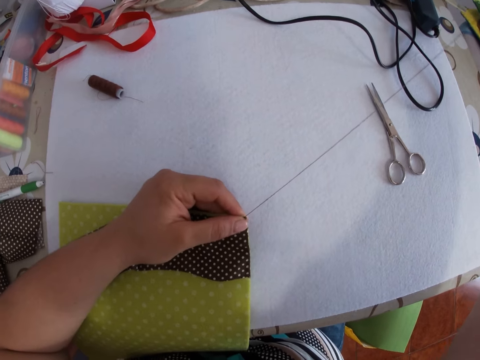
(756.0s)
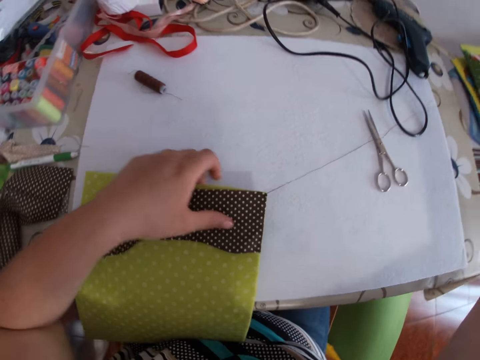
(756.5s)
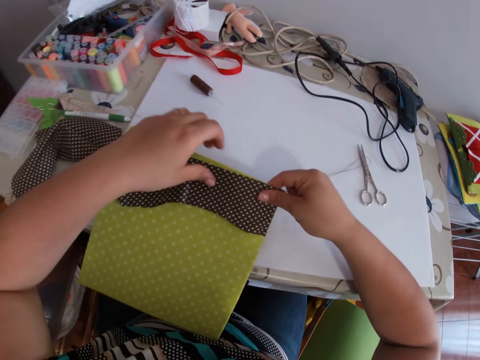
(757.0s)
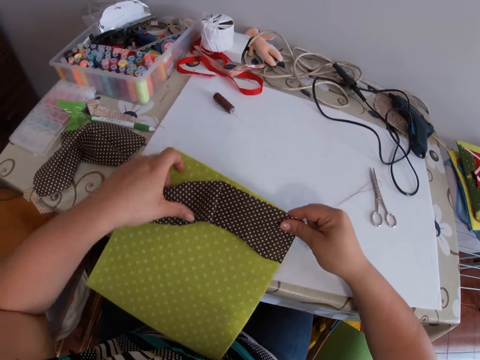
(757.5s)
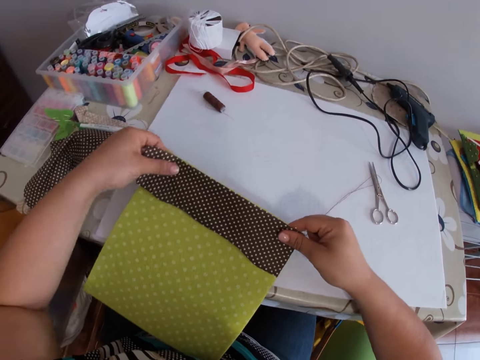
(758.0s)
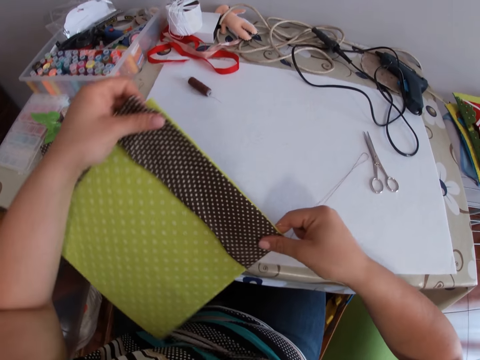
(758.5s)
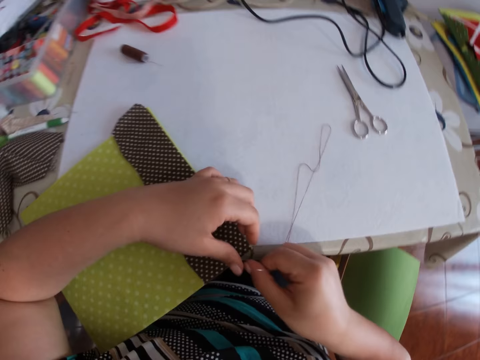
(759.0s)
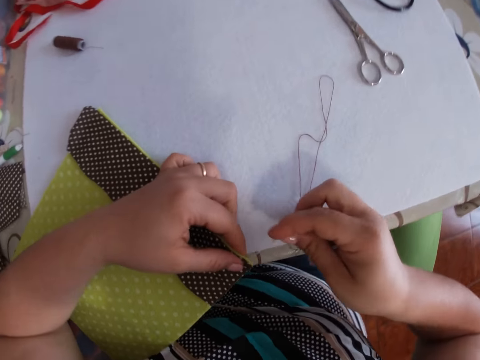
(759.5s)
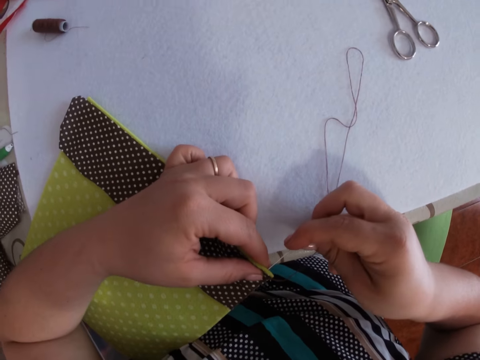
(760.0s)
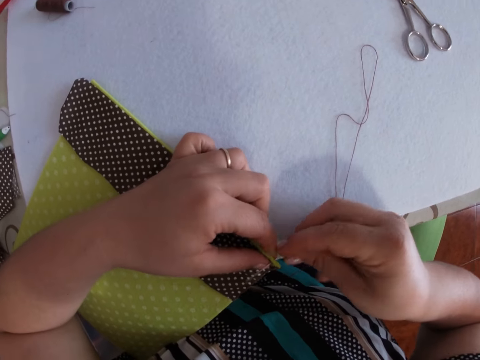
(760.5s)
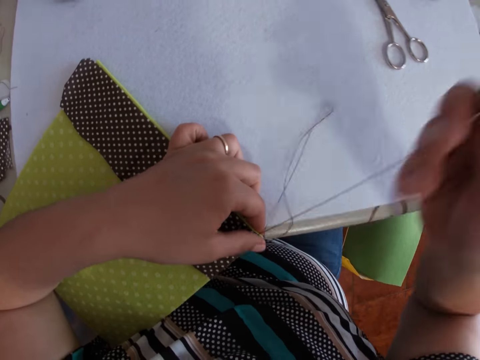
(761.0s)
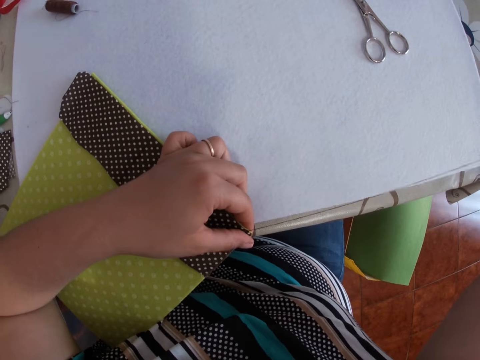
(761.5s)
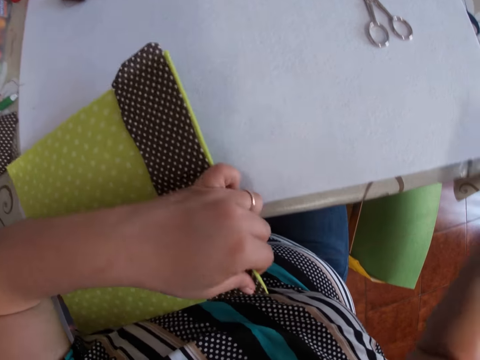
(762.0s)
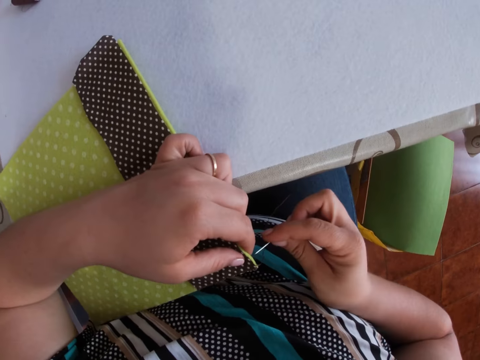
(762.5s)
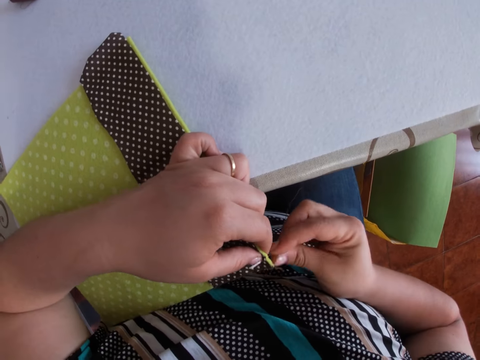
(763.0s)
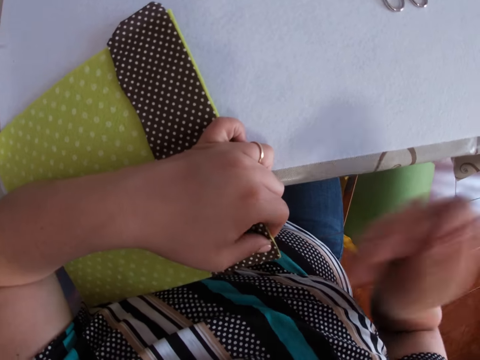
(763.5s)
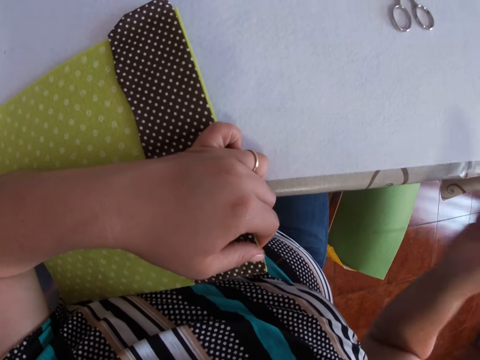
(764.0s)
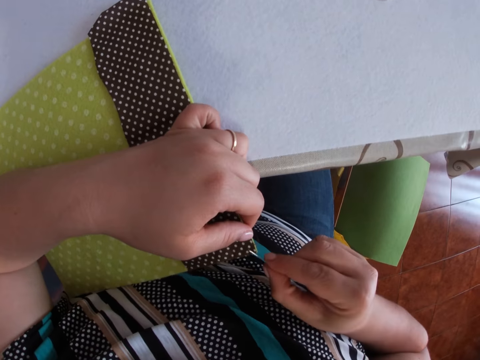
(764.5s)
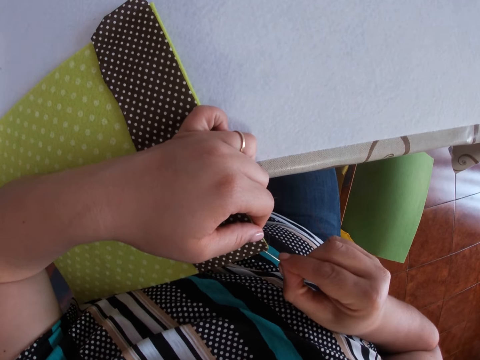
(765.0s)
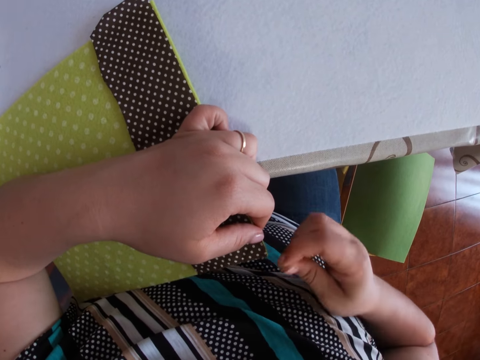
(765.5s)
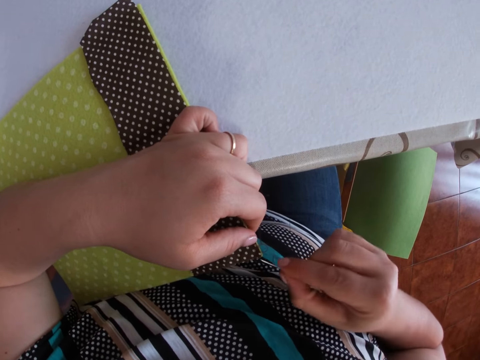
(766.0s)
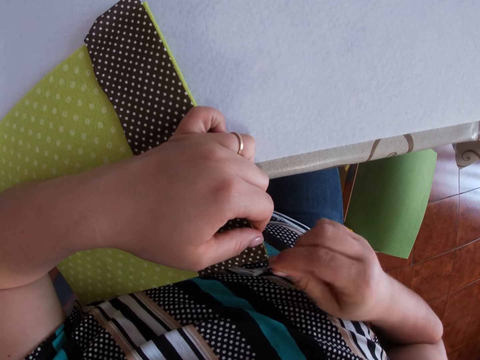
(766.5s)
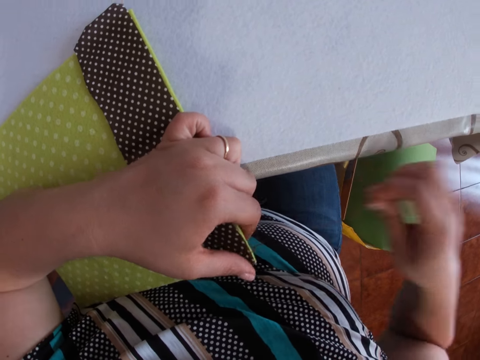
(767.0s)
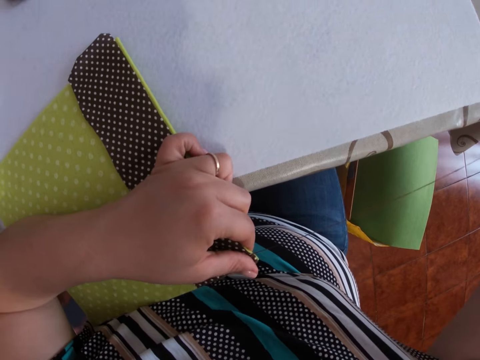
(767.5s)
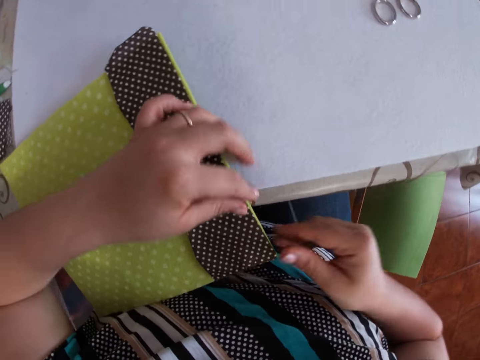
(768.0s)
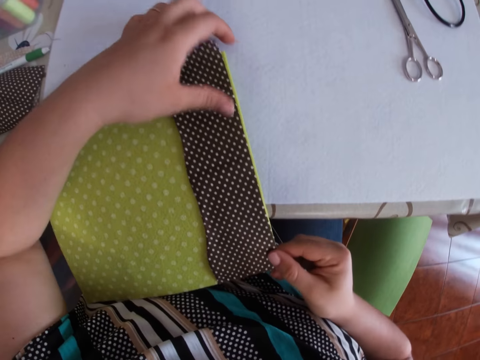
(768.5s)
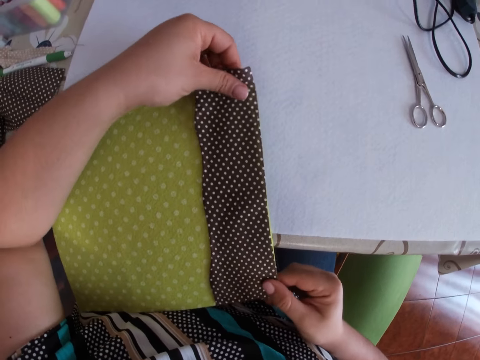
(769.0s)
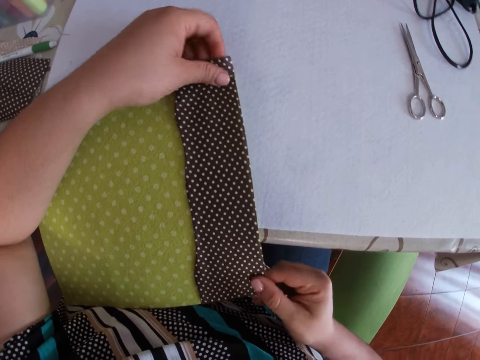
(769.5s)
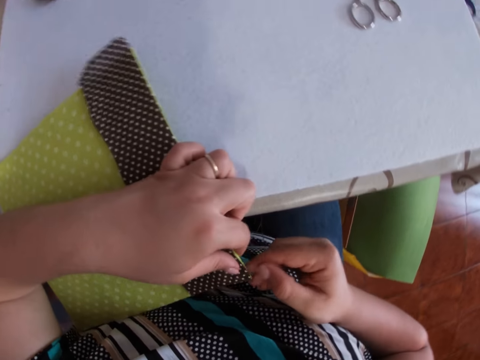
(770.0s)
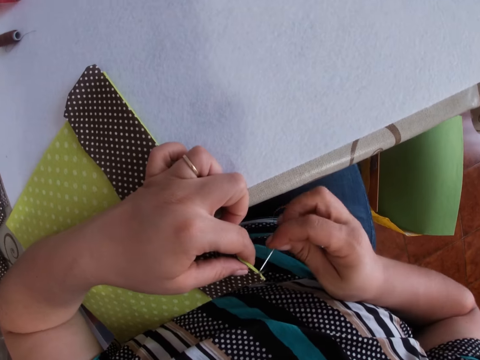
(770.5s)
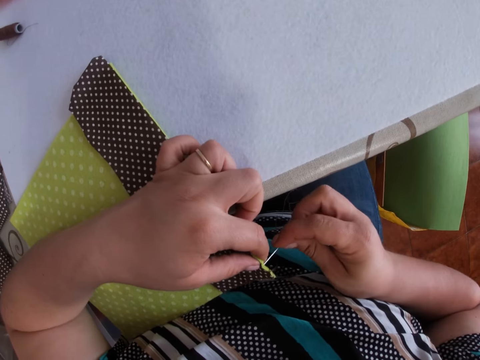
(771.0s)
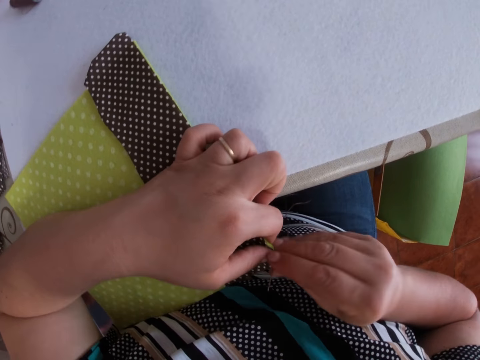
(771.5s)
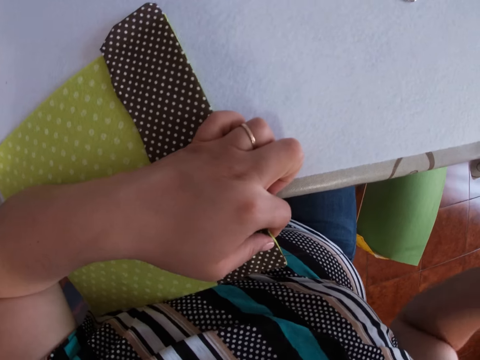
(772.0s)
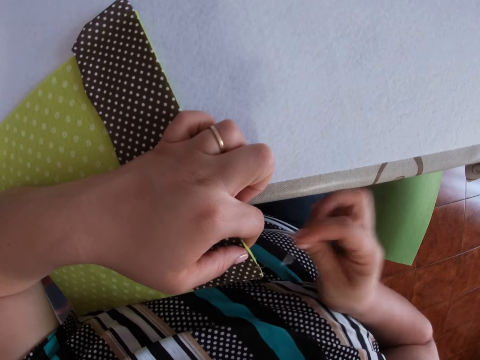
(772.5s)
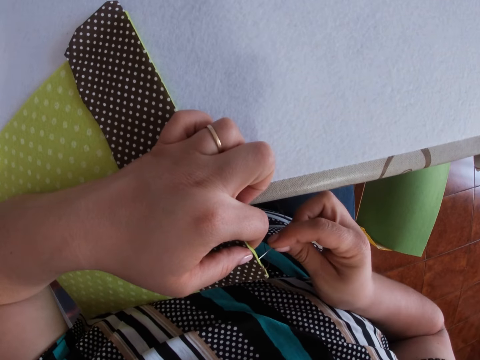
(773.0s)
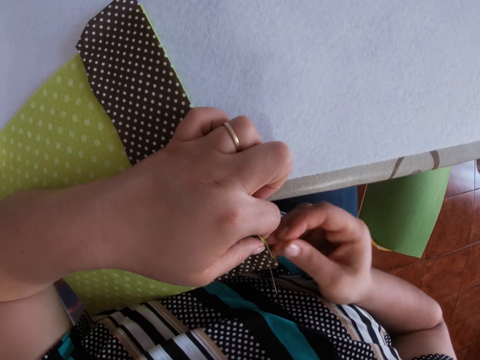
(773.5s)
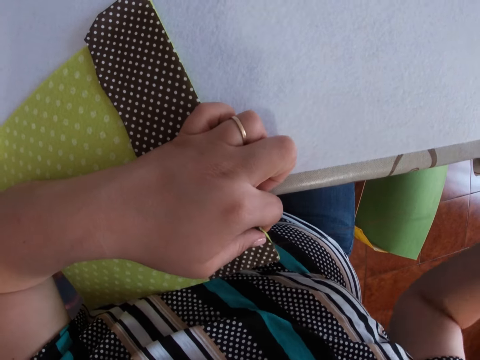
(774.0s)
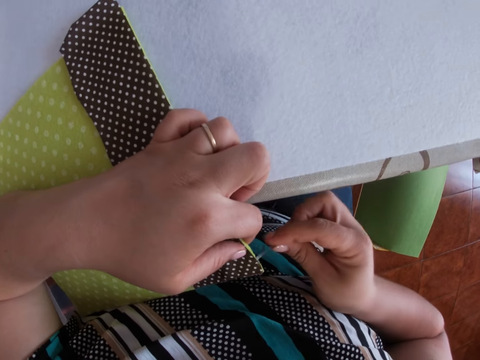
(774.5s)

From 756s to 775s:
The camera wearer holds the fabric. She adjusts the fabric with both hands. She sews the piece of fabric with the needle and thread with both hands. She holds the fabric. She adjusts the fabric with both hands. She sews the piece of fabric with the needle and thread with both hands.

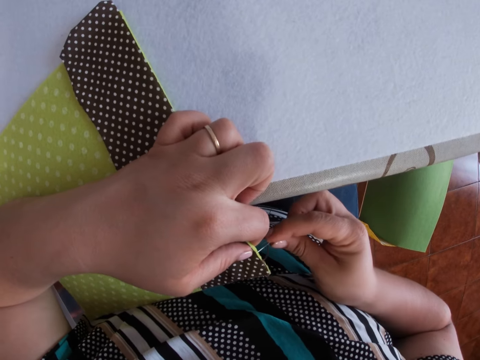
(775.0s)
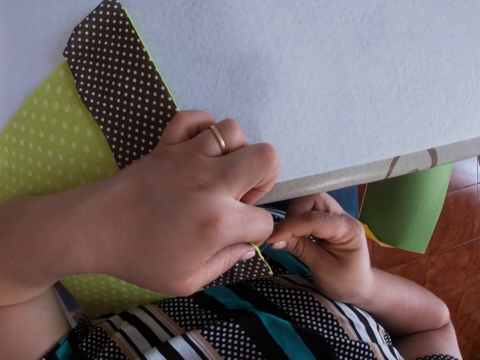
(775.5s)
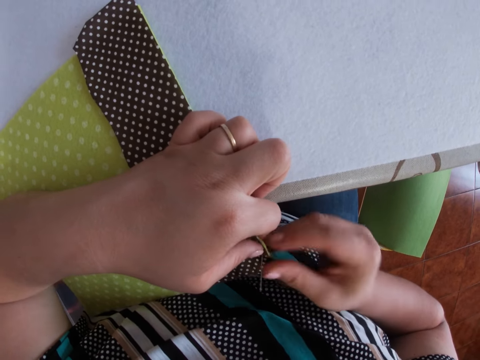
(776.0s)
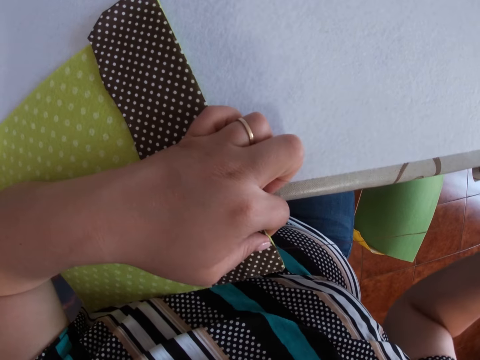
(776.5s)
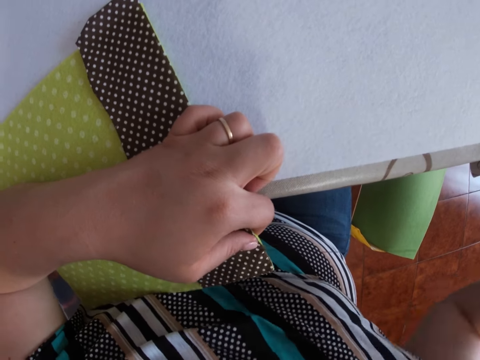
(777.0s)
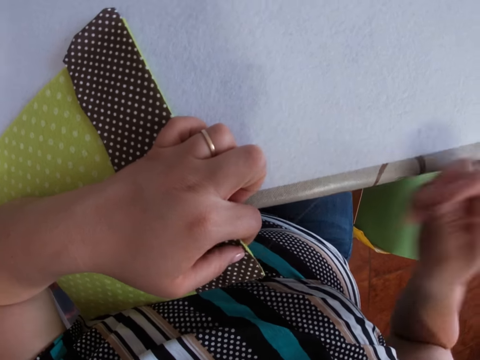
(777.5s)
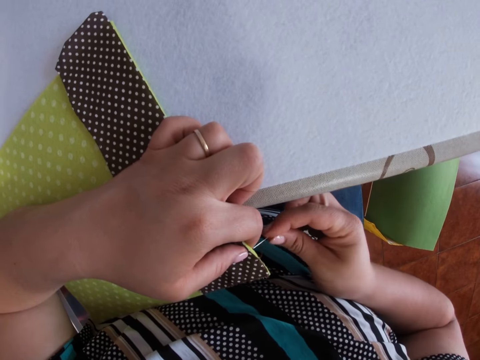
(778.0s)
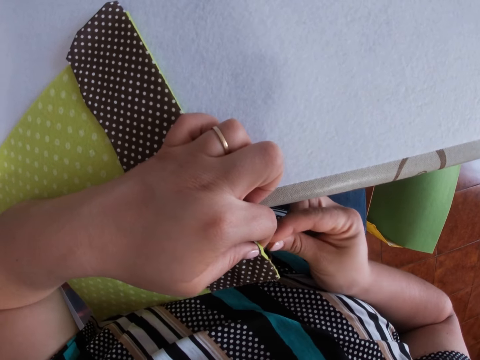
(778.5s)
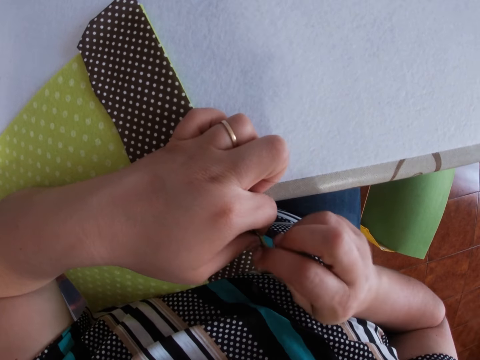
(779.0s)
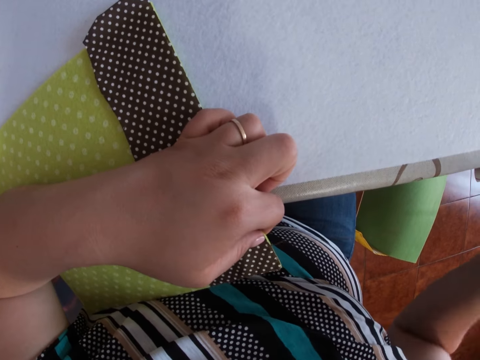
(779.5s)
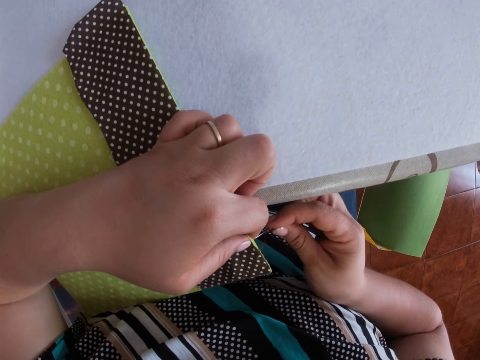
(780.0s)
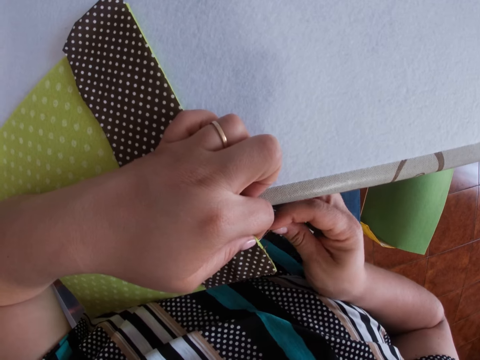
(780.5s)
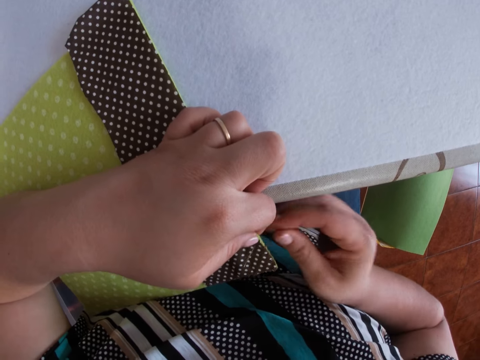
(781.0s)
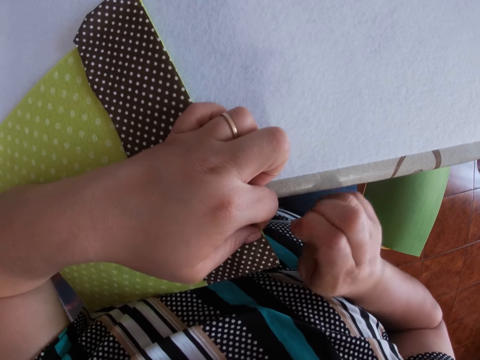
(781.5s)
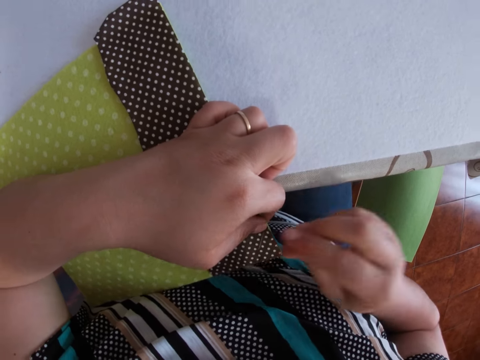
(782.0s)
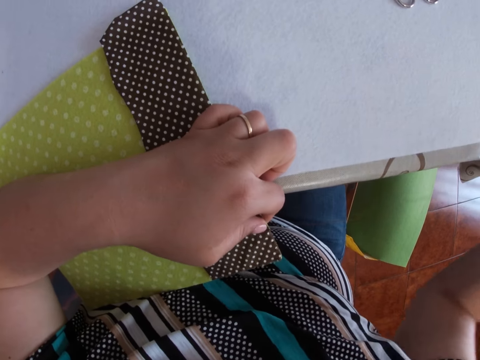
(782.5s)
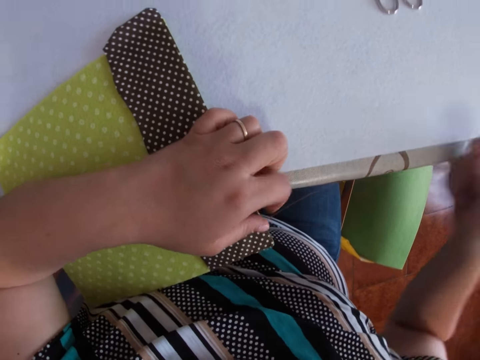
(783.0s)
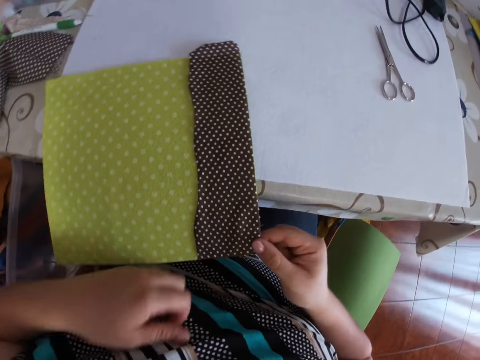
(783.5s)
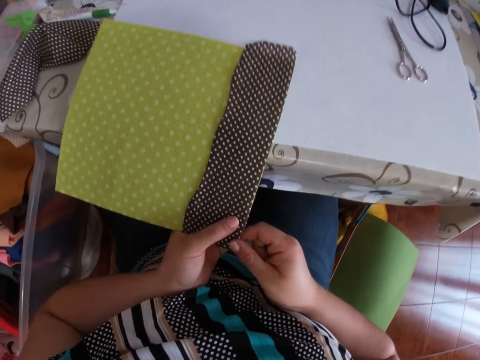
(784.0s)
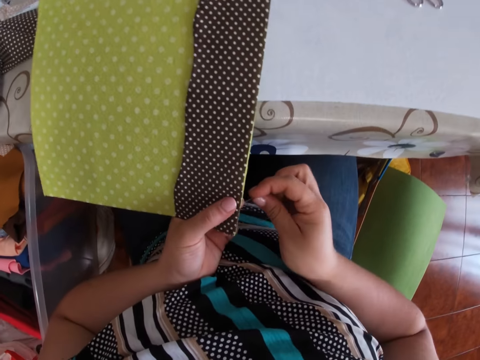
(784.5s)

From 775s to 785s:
The camera wearer holds the fabric.
